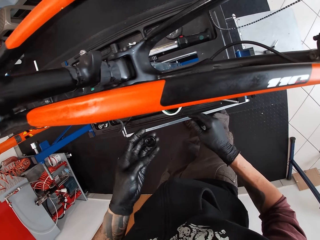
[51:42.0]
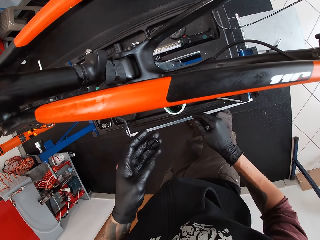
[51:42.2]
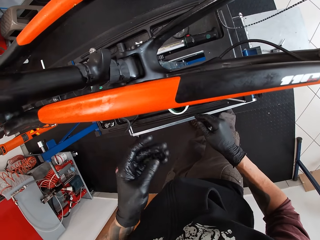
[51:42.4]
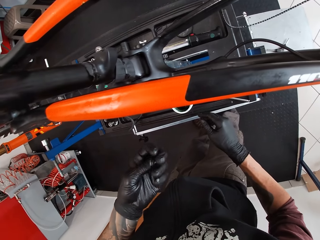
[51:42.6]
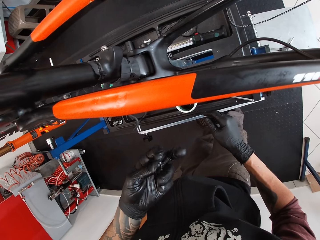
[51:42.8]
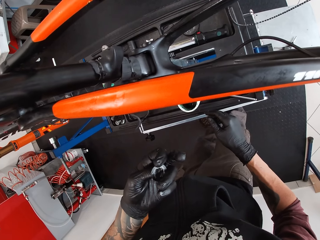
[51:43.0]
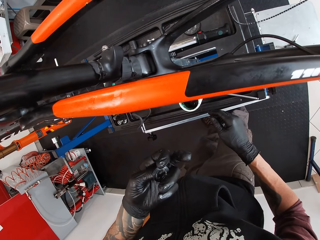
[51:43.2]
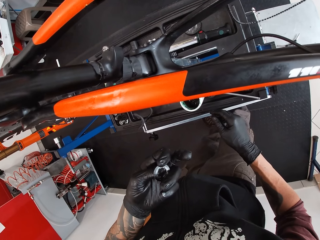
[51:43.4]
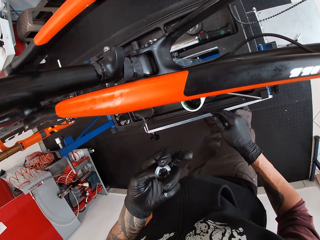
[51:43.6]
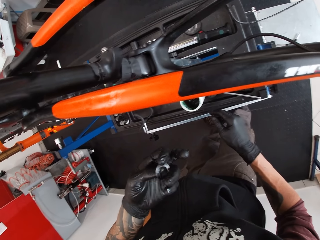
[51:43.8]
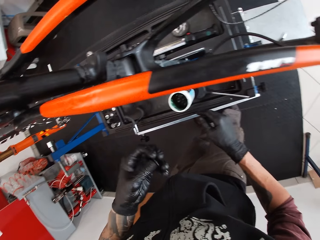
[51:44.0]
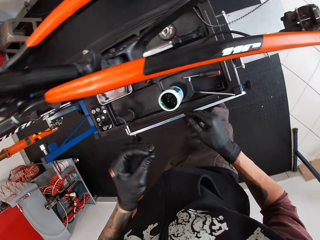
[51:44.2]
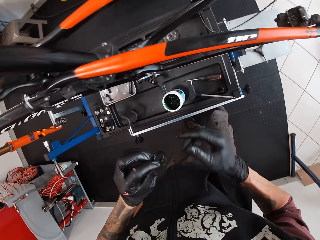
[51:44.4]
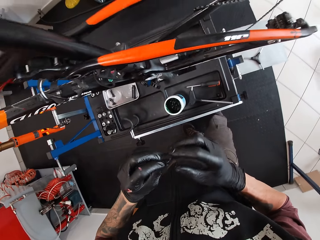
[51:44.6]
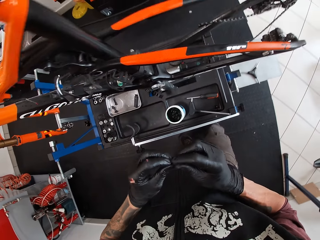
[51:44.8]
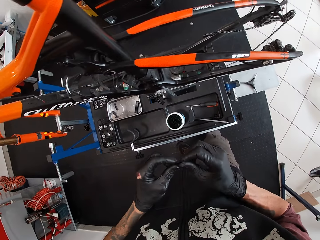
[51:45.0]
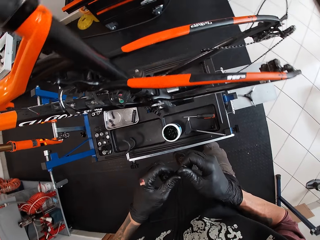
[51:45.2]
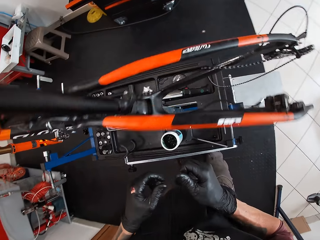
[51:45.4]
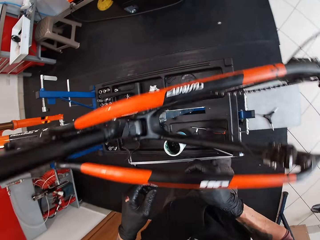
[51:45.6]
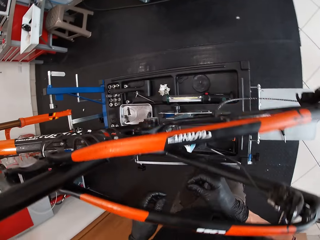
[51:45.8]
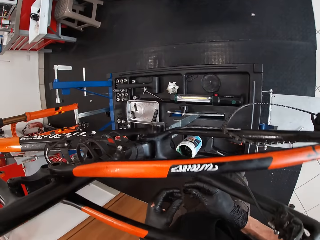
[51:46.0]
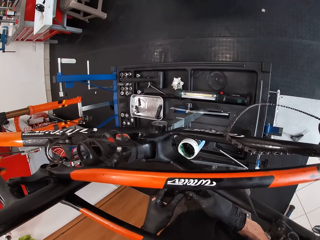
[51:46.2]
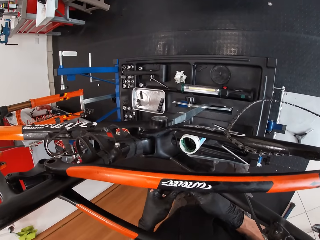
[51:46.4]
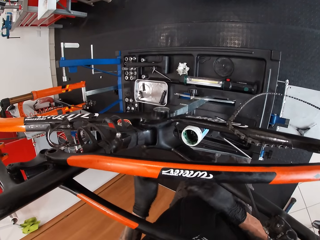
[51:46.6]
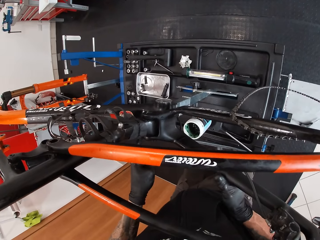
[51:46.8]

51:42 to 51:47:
The camera wearer holds the drain plug gasket with his left hand.

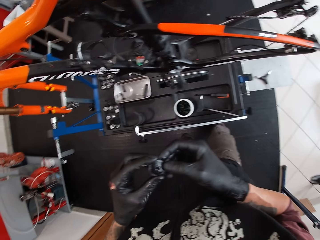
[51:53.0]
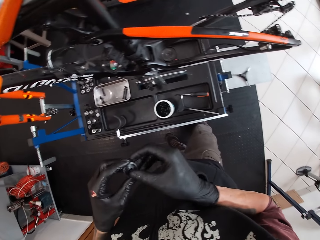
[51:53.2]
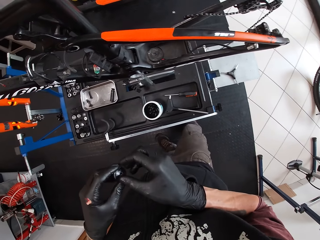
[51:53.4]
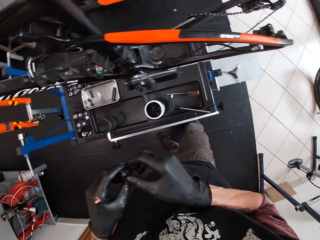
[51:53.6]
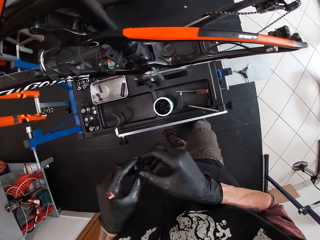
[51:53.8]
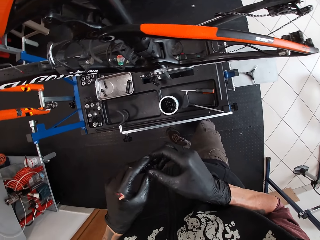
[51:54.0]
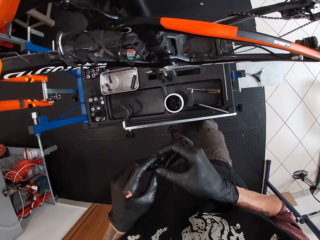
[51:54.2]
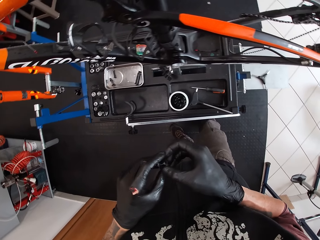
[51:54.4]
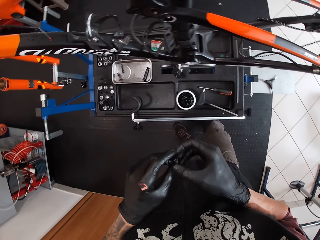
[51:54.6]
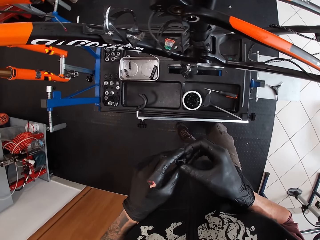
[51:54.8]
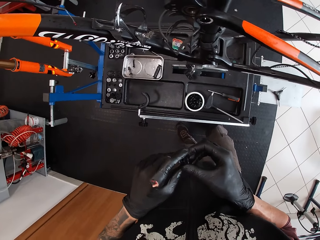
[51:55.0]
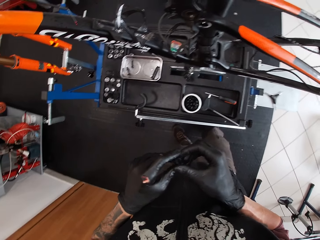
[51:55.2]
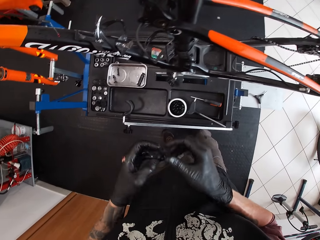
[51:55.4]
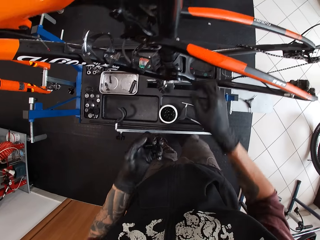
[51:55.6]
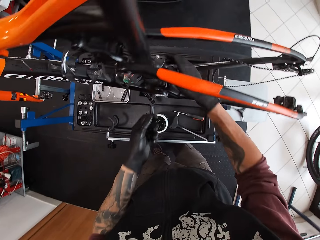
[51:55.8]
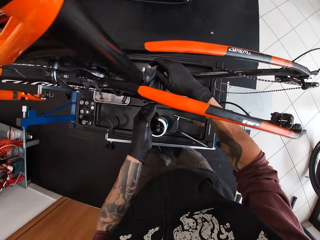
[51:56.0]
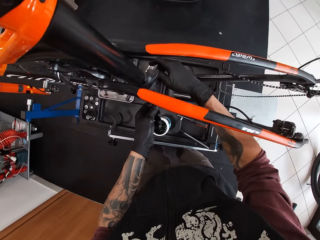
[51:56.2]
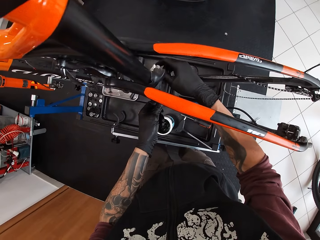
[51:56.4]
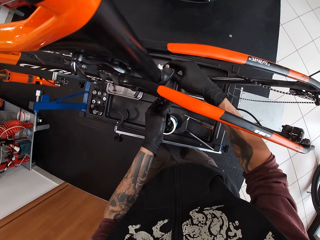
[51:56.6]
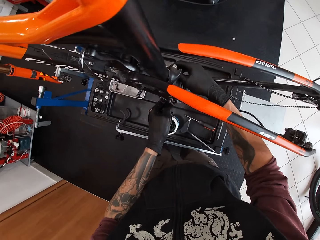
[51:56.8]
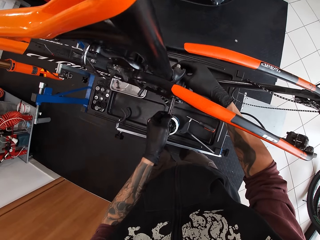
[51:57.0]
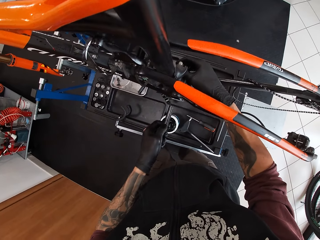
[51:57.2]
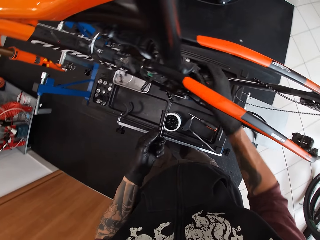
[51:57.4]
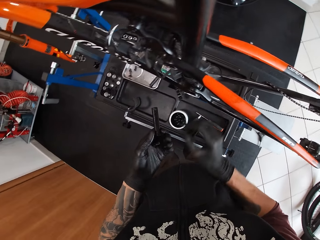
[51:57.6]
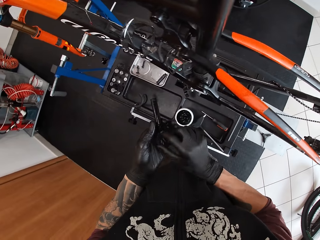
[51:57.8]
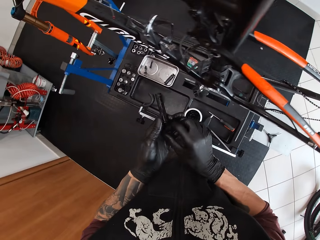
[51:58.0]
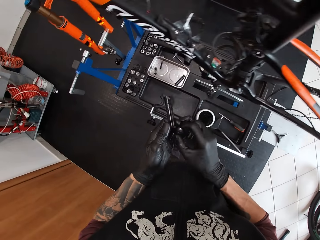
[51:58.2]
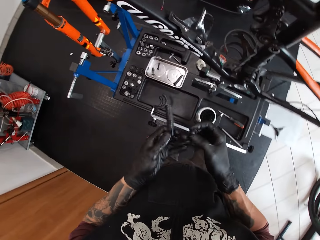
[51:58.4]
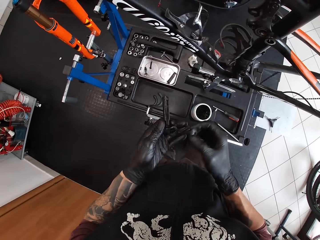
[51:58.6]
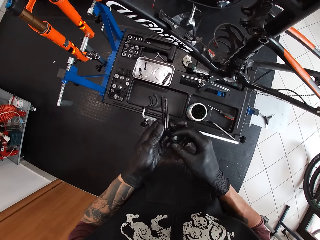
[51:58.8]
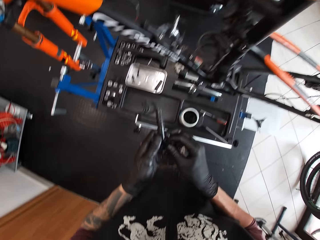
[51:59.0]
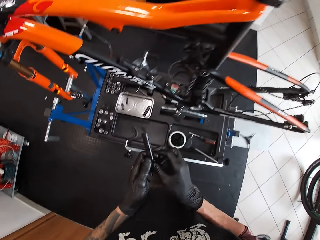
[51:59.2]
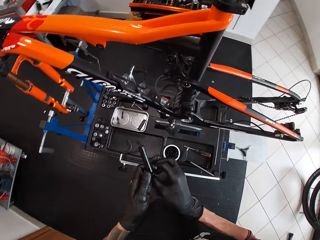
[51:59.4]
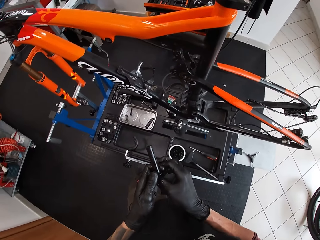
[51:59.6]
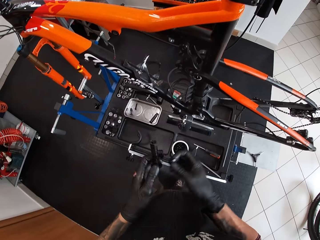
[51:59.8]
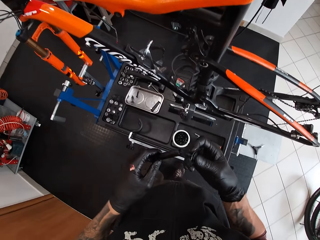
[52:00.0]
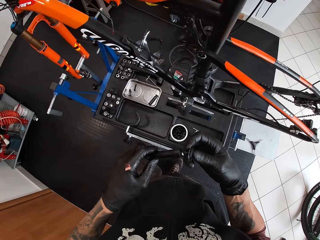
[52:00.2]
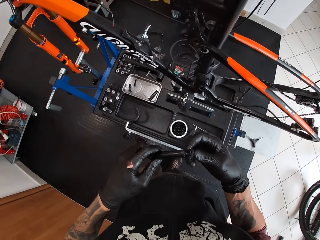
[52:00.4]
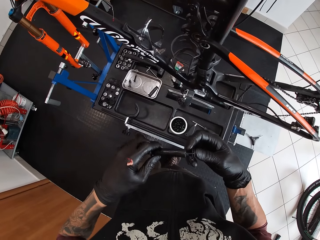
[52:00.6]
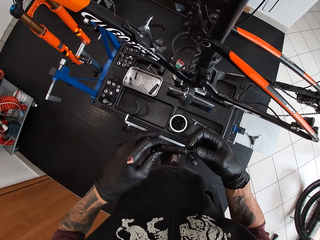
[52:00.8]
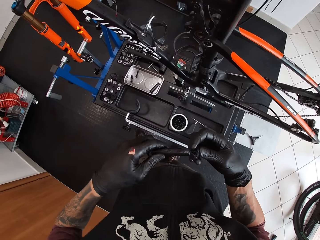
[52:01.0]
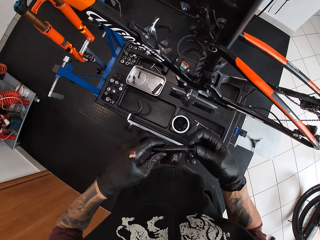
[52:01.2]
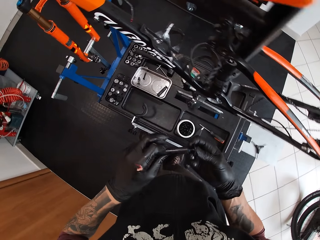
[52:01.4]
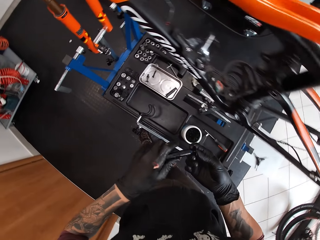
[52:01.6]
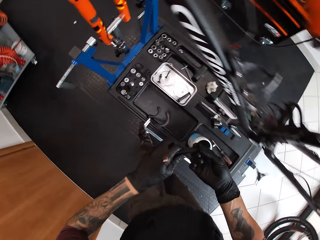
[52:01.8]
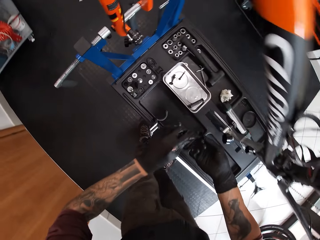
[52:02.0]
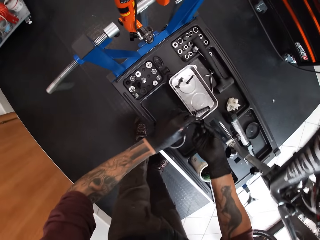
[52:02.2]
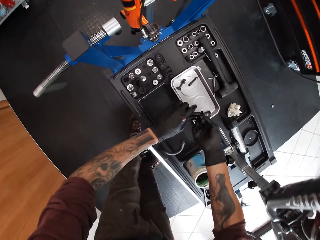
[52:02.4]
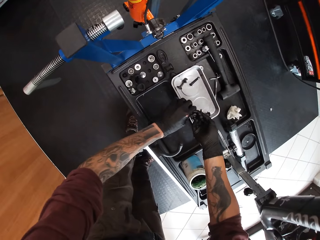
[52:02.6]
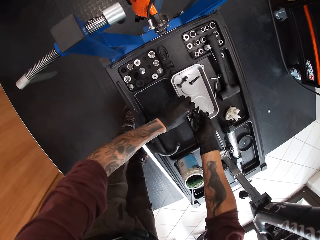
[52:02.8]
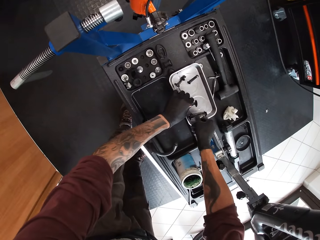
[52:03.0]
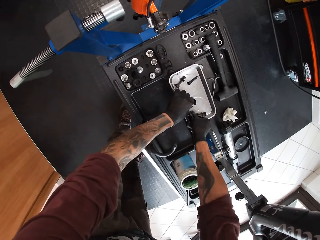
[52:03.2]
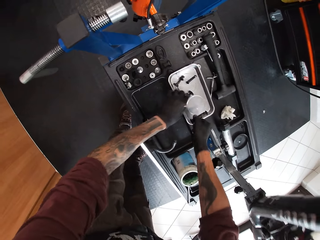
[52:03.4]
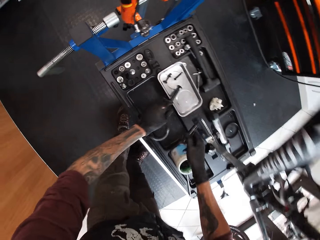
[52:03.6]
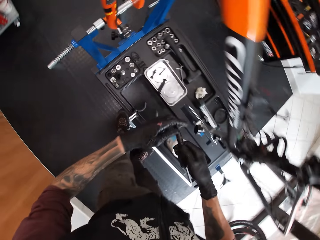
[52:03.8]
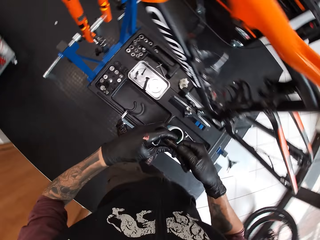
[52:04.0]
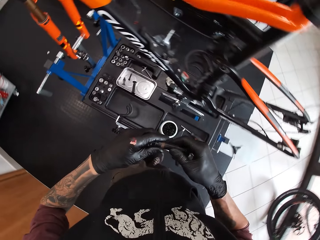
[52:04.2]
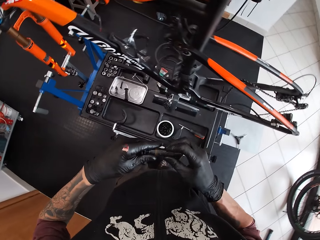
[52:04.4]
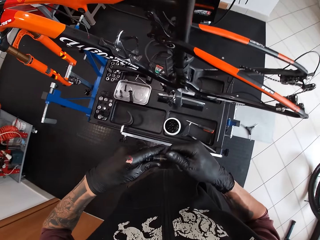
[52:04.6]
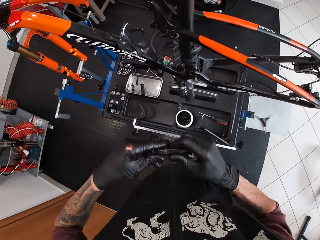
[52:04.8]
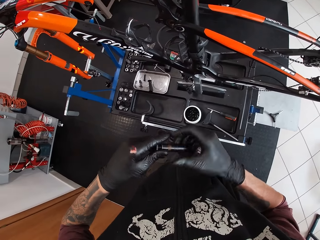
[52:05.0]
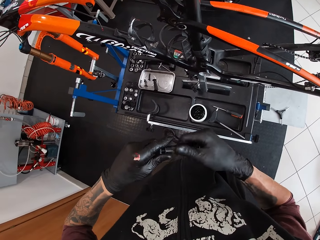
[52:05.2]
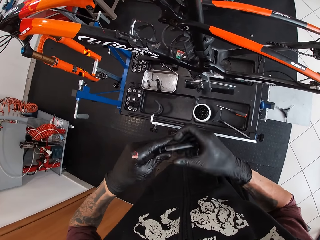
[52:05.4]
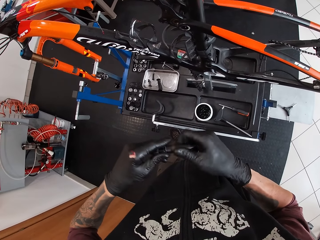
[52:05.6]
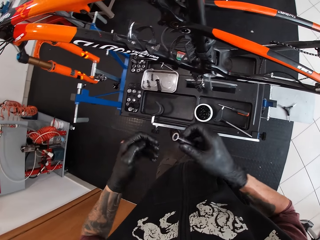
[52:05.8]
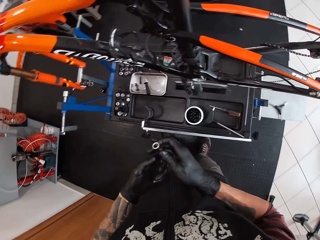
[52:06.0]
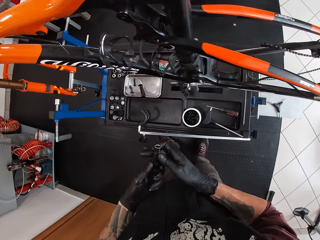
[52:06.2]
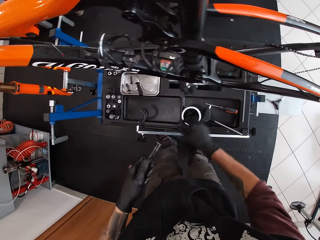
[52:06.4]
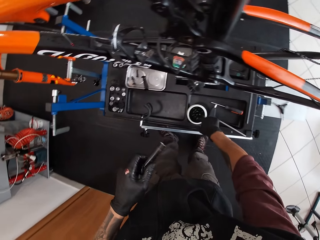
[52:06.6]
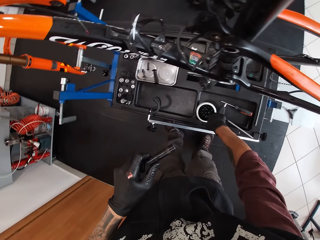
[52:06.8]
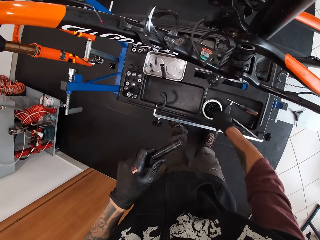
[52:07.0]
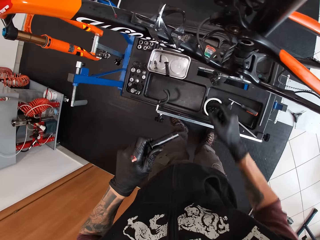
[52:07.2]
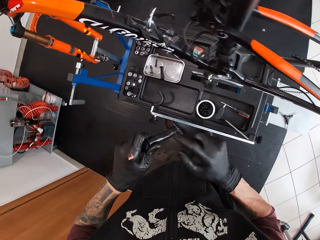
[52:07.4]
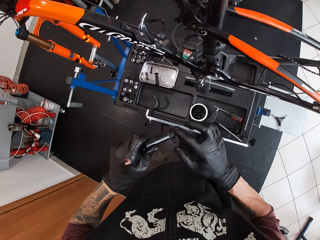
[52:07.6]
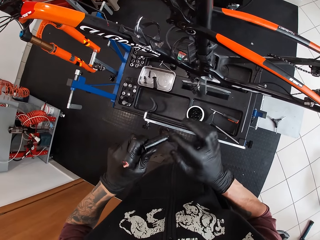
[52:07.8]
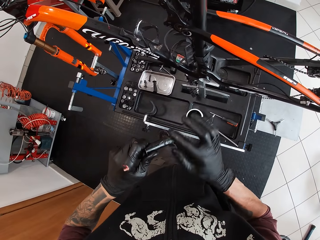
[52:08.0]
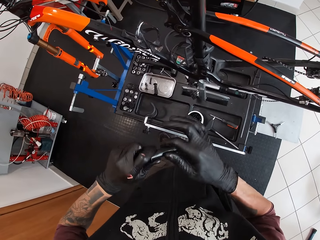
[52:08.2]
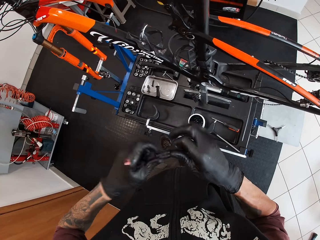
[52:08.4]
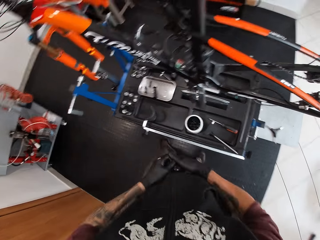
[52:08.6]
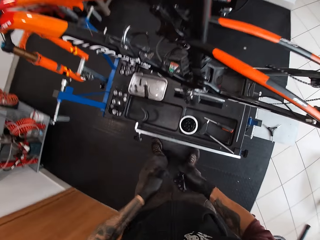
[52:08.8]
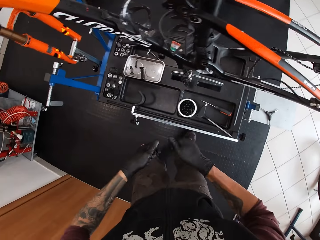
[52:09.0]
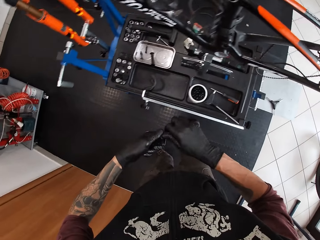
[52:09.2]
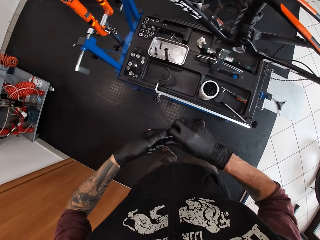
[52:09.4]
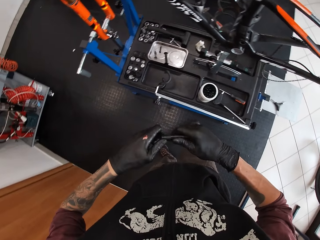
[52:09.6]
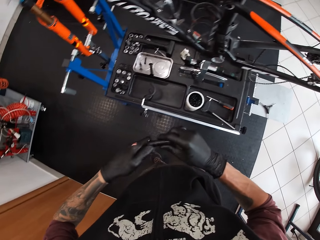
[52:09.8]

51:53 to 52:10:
The camera wearer holds the screw and nut with both hands. He holds the bicycle with his right hand. He removes the screw from the bicycle with his left hand. He takes the screw in his left hand with his right hand. He inserts the screw in the screw with his right hand. He drops the screws in the tray on the lift with his left hand. He picks up a screw from the tray with his right hand. He unscrews a screw from the screw with his right hand. He takes the grease from the container on the lift with his right hand. He applies the grease in the screw with his right hand.
